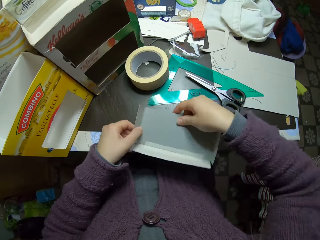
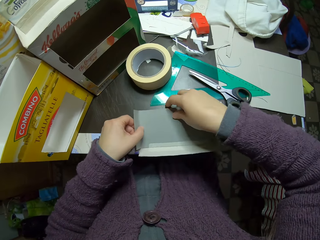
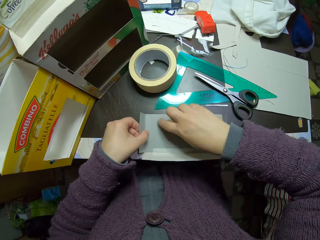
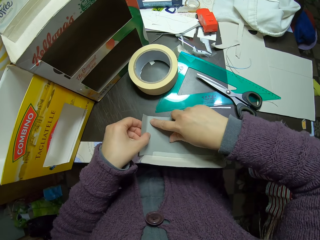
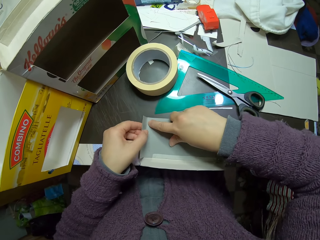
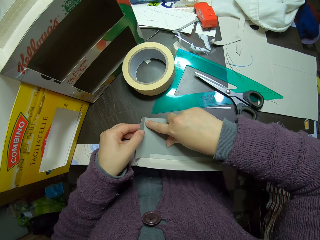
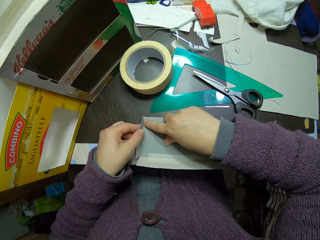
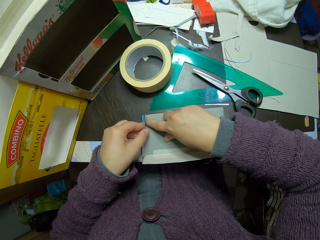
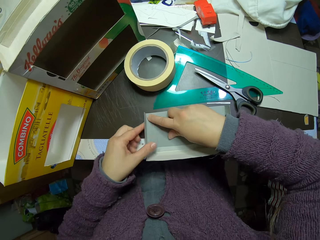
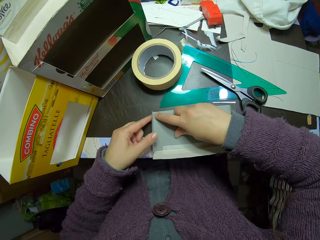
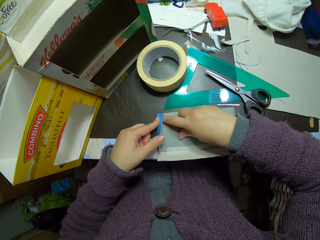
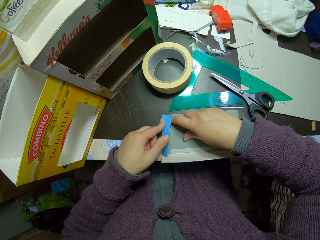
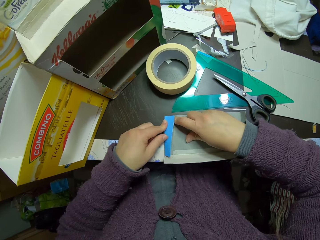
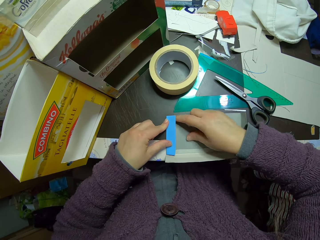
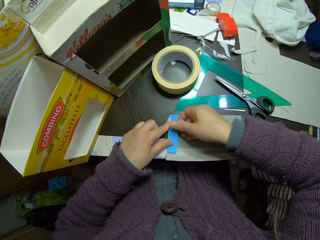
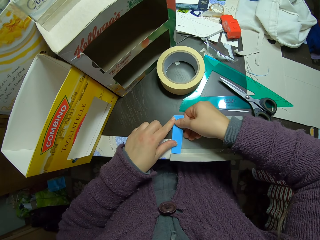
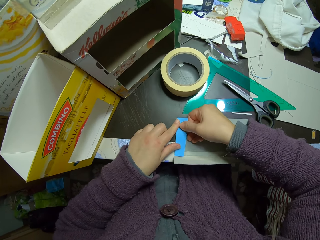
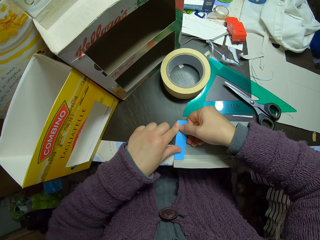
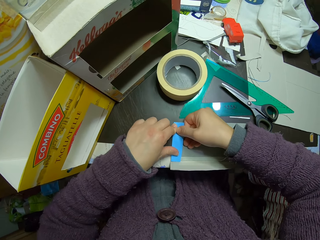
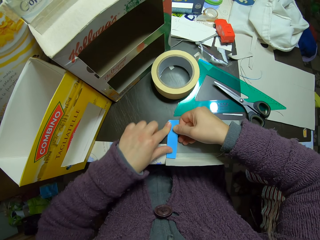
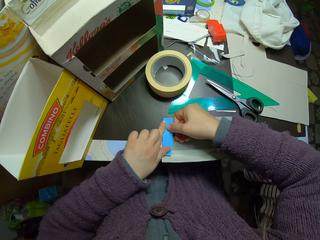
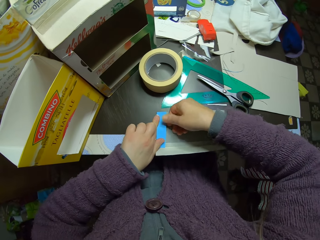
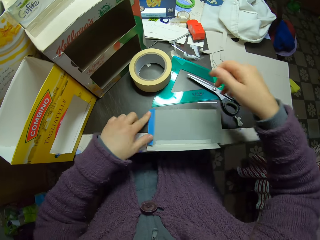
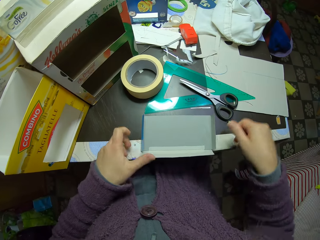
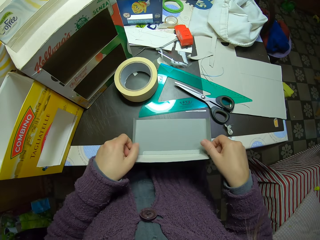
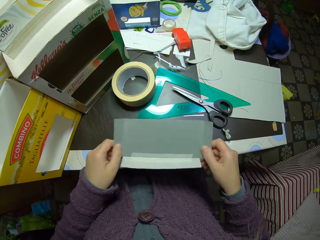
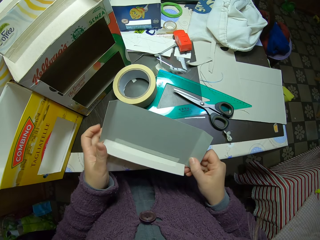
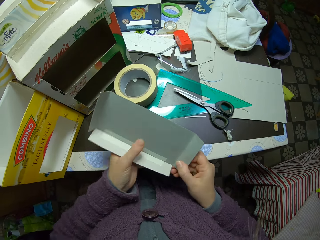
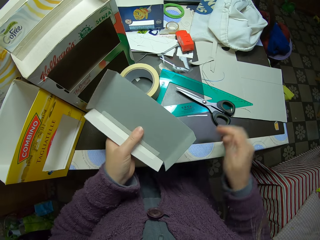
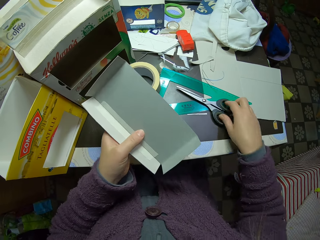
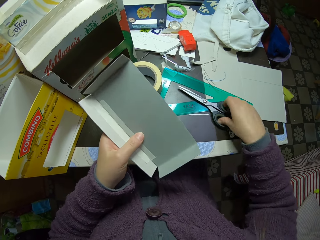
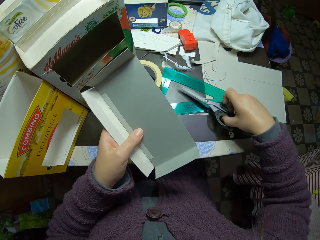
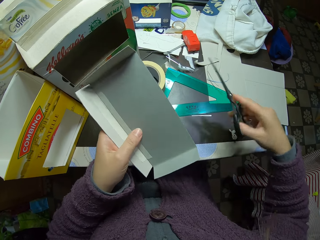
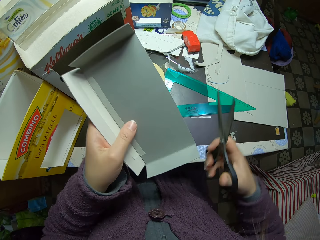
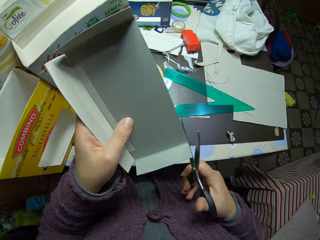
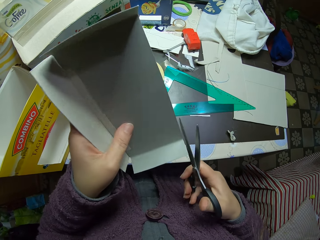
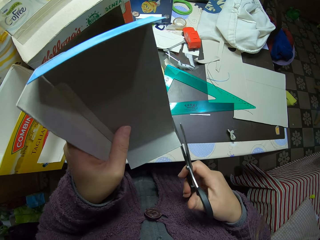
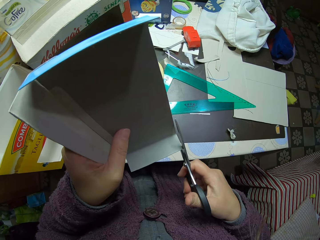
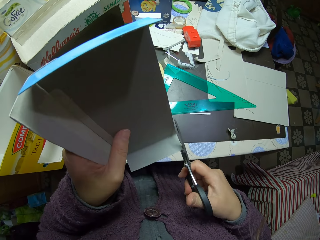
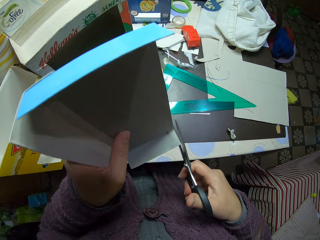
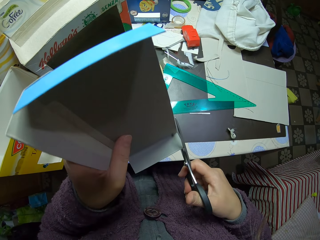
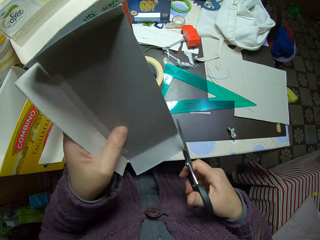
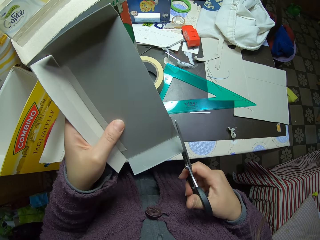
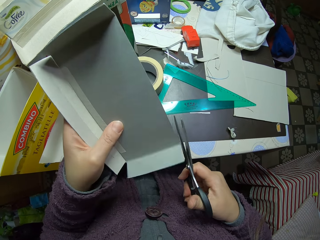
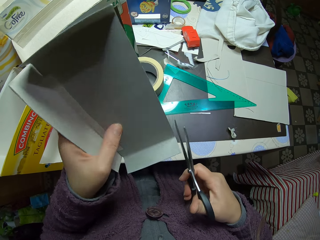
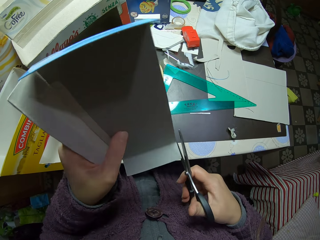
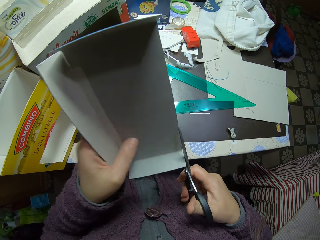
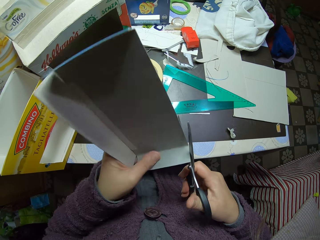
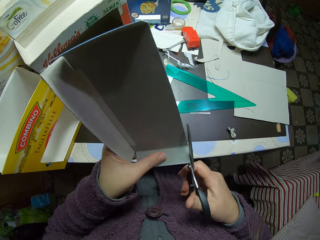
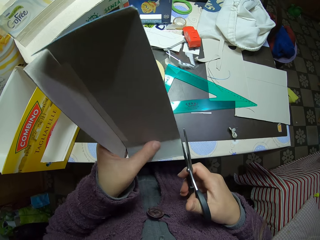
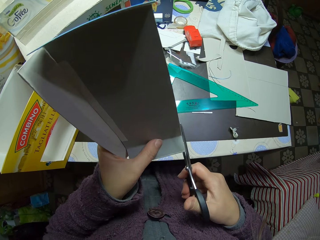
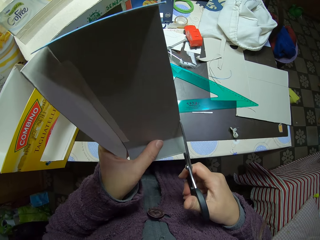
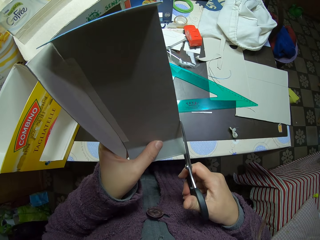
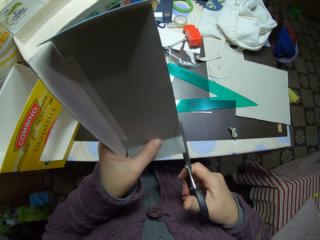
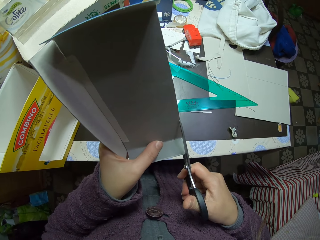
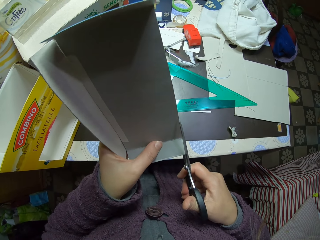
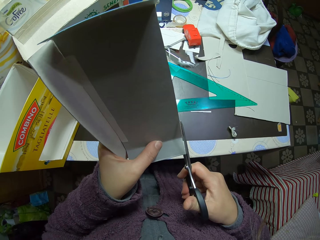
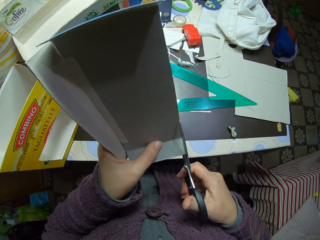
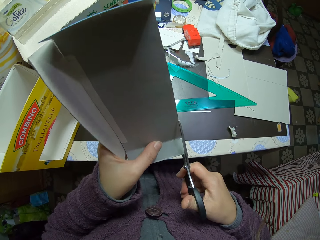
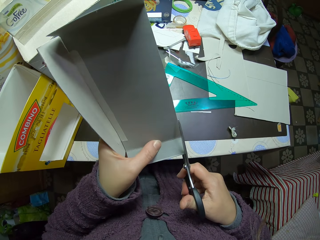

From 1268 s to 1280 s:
The camera wearer holds the card box. They fold the carton piece. They hold the card box. They pick up the scissors from the table. They cut out a little piece off the carton piece with the scissors.

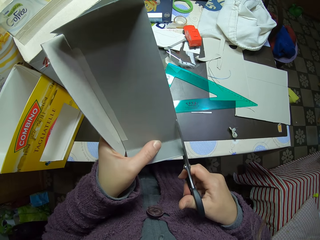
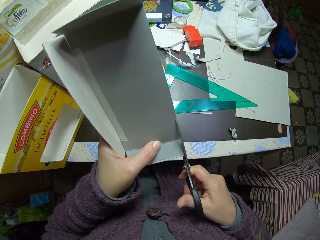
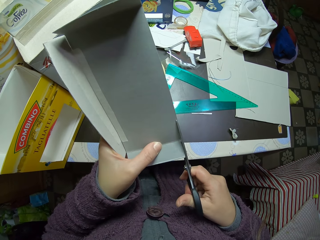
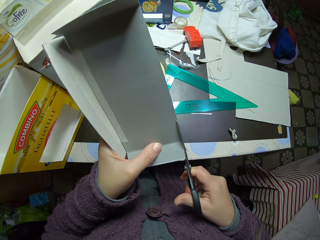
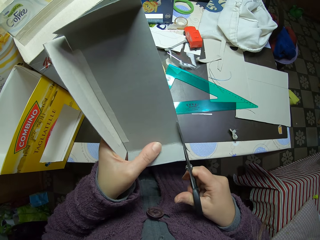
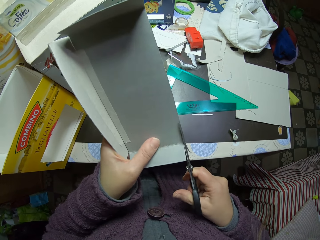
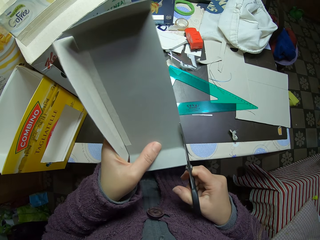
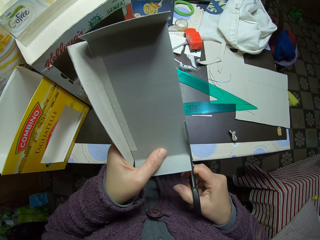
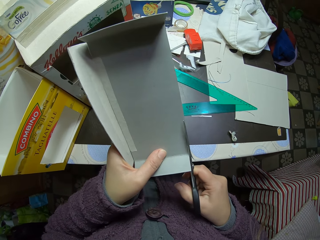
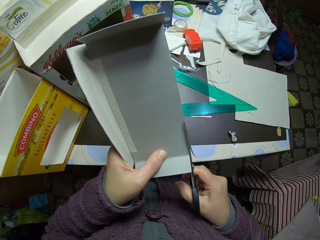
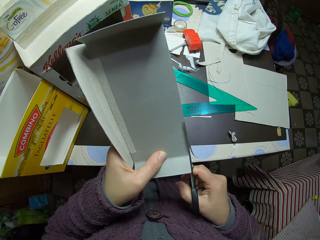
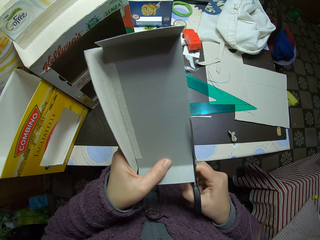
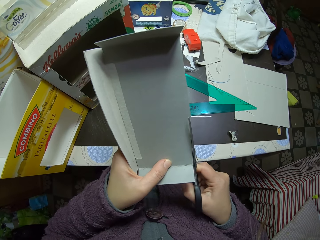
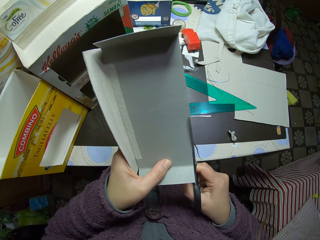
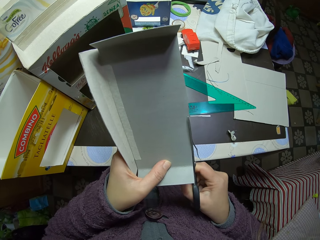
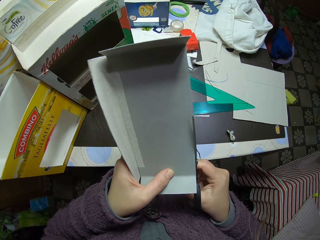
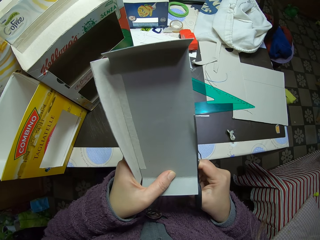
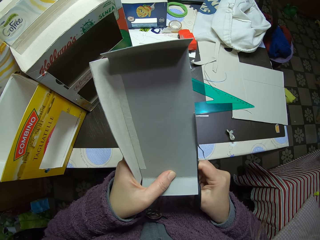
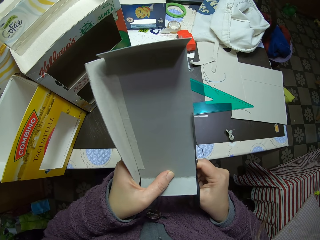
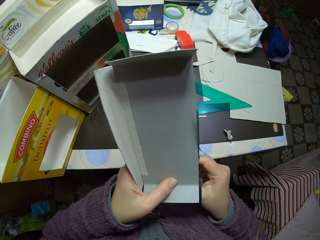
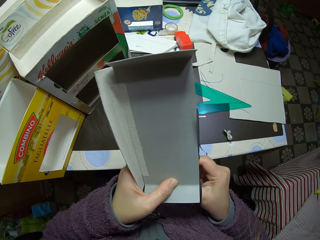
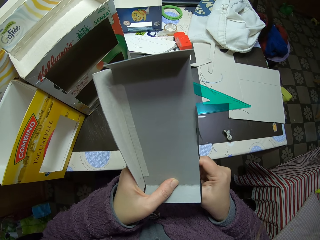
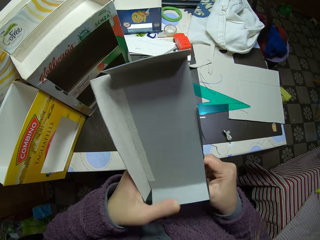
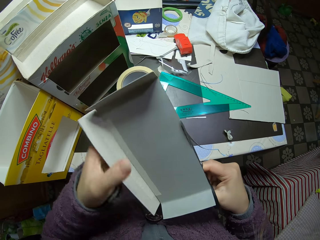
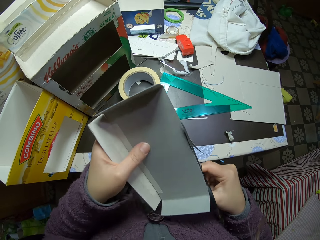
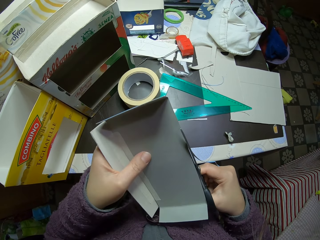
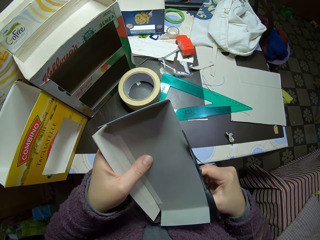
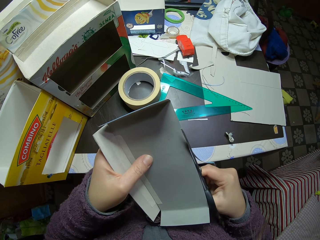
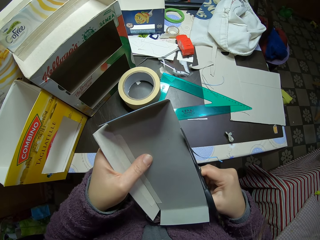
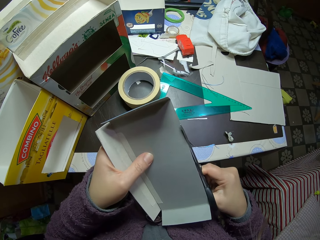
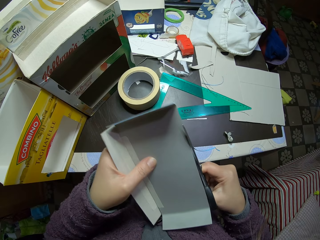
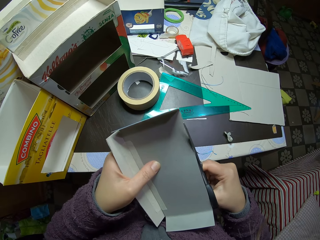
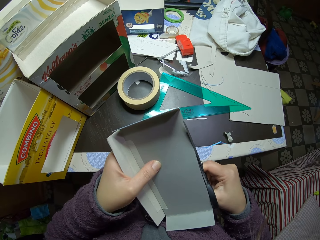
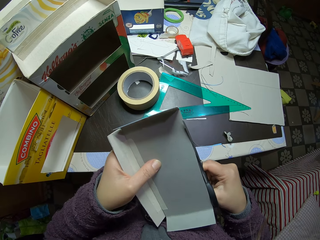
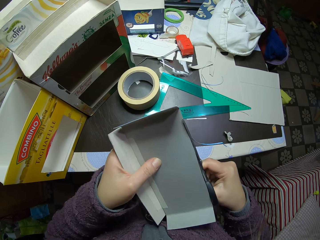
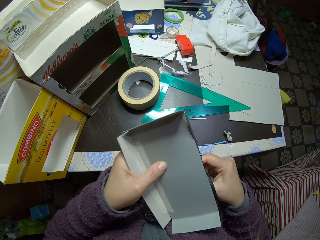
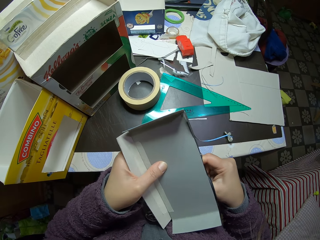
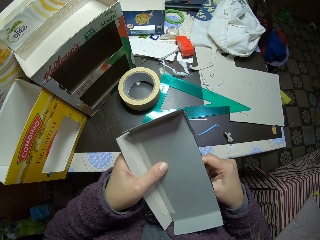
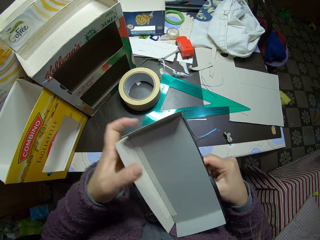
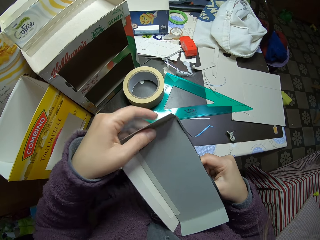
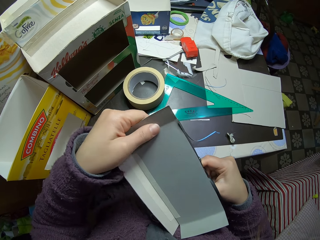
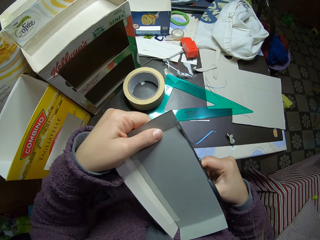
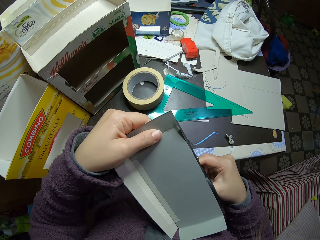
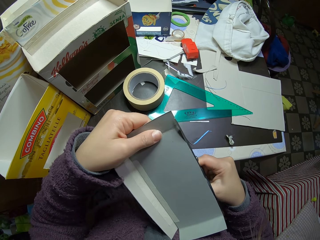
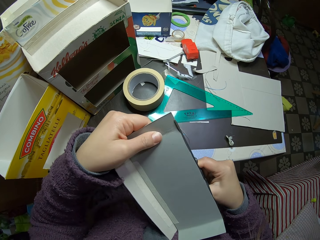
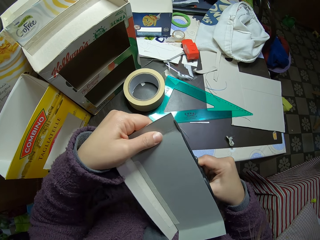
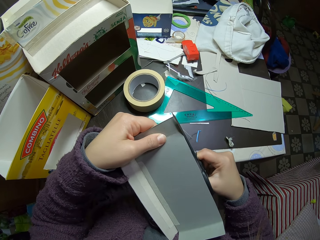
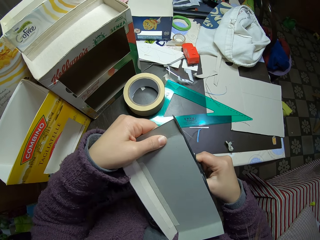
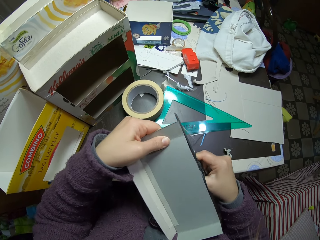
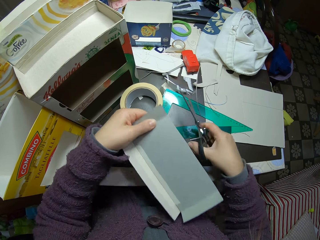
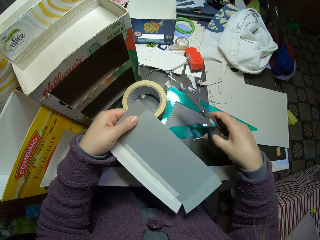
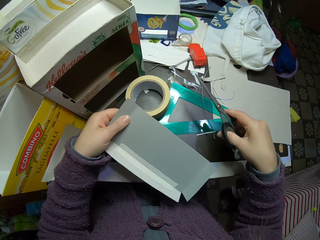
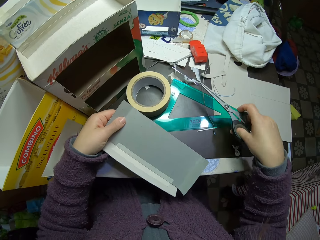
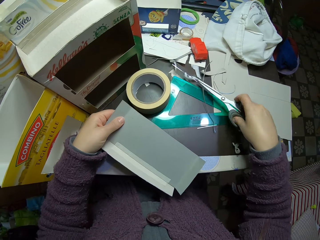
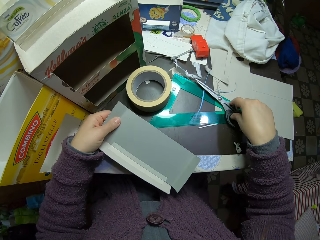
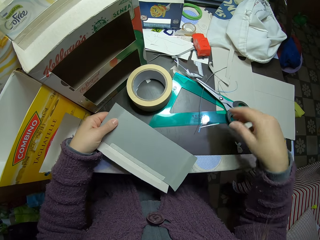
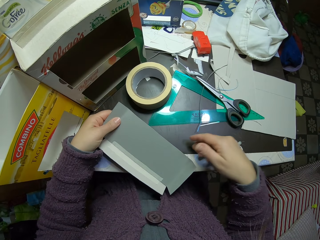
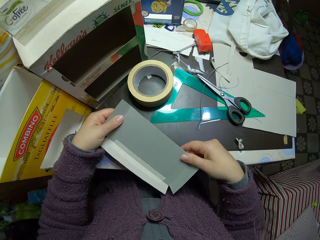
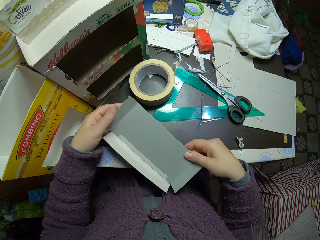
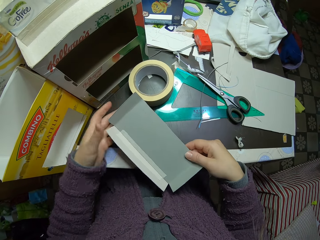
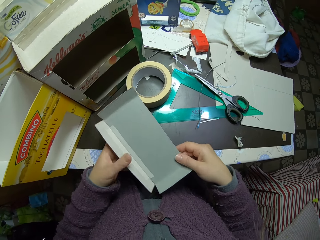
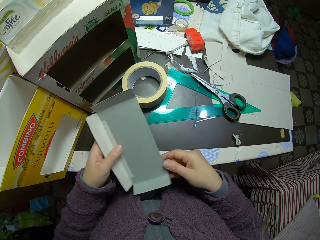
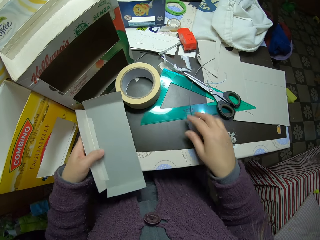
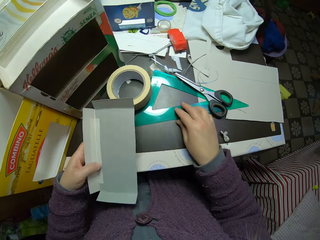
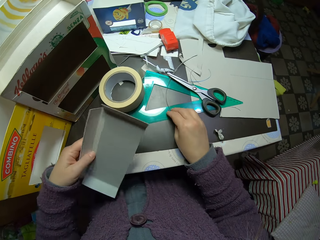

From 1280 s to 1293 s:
The camera wearer drops the scissors on the table. They hold the card box.
